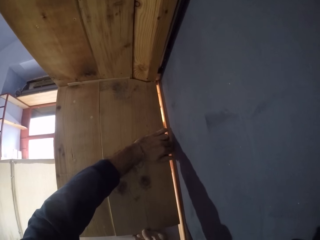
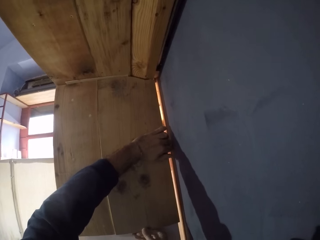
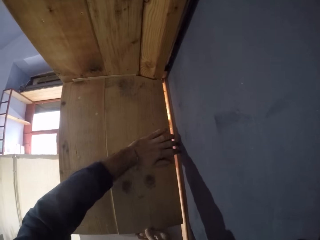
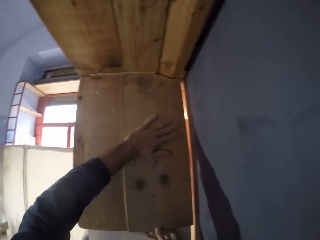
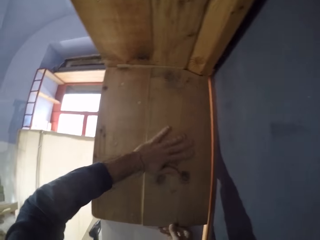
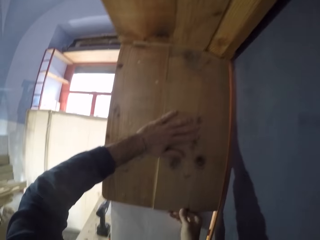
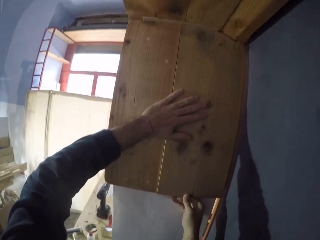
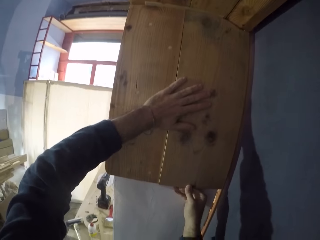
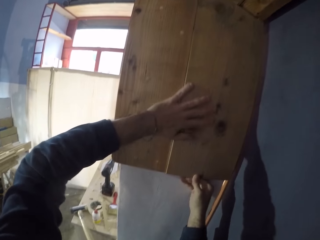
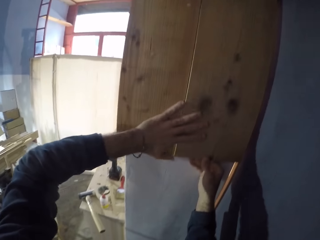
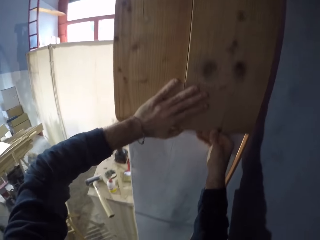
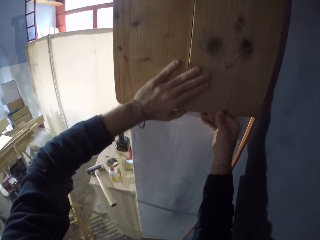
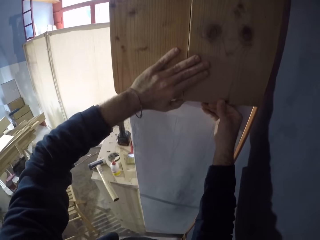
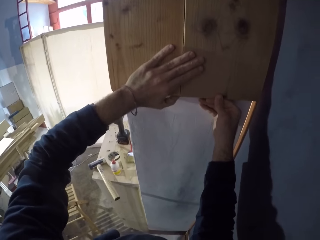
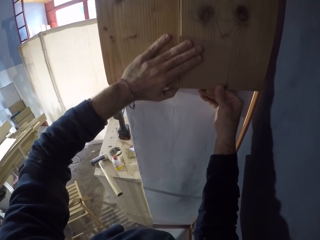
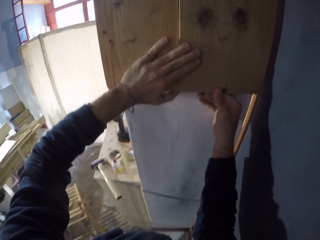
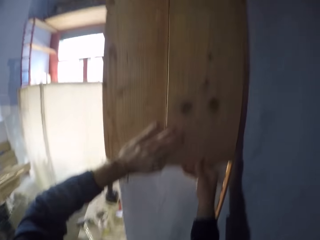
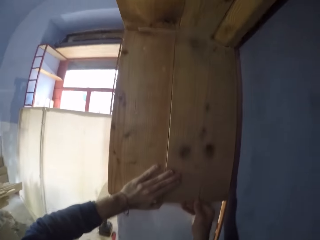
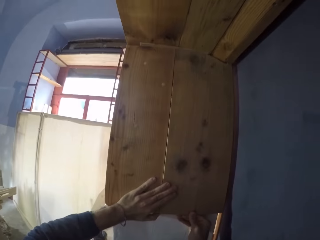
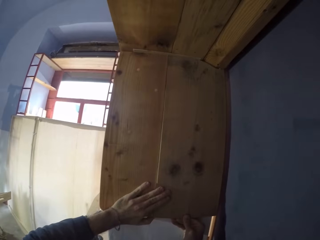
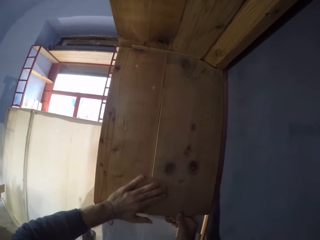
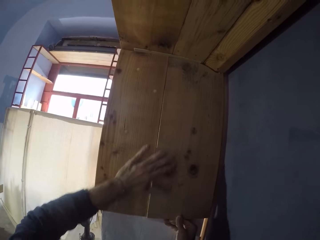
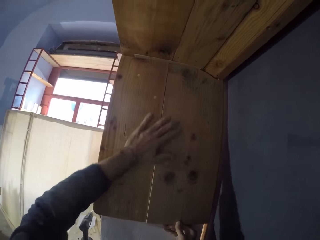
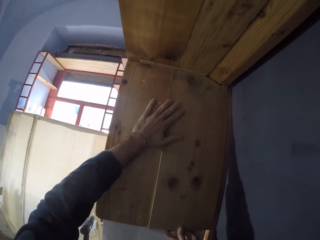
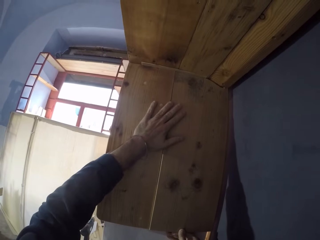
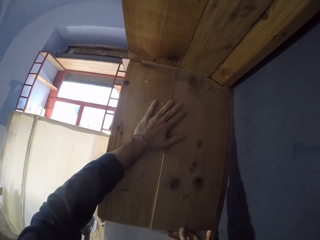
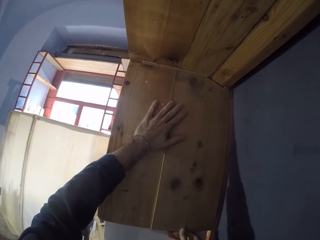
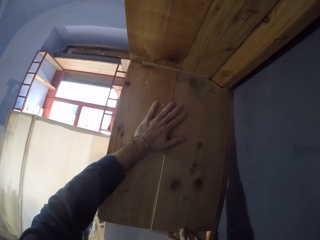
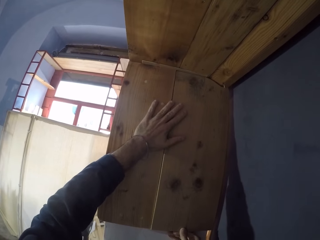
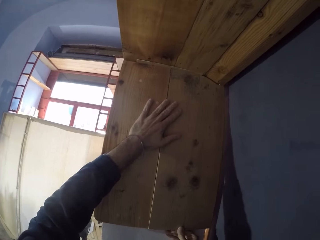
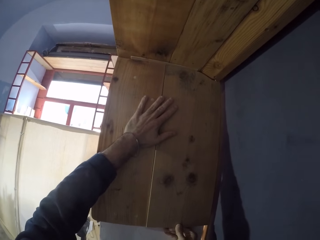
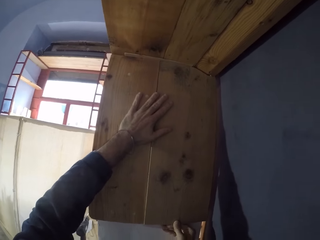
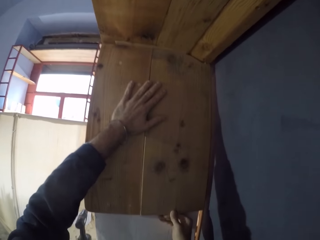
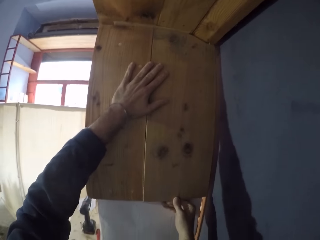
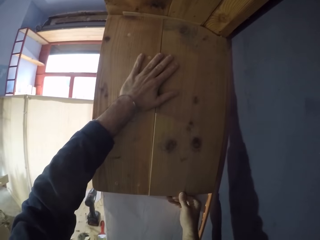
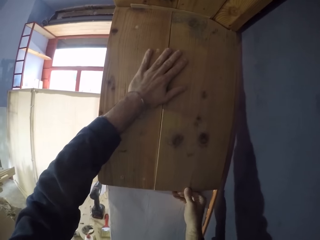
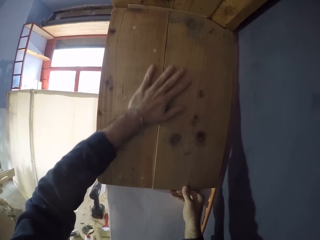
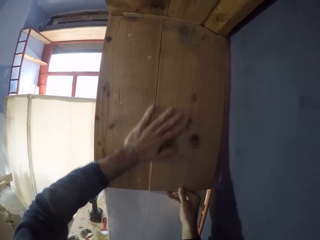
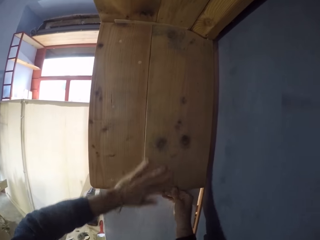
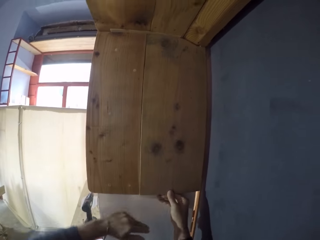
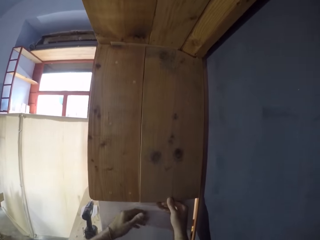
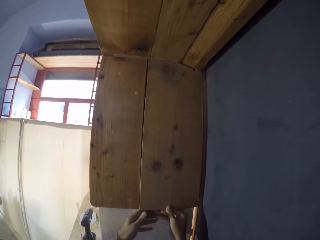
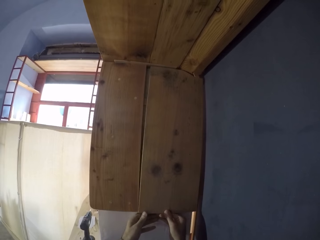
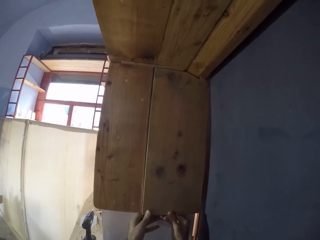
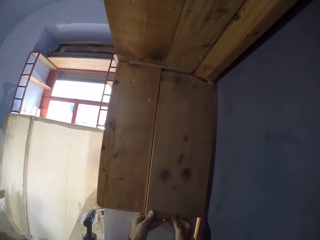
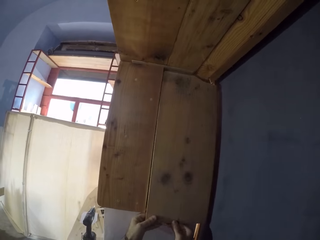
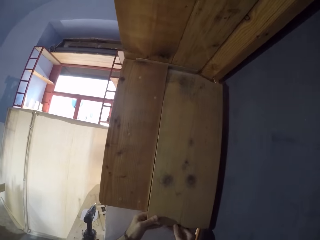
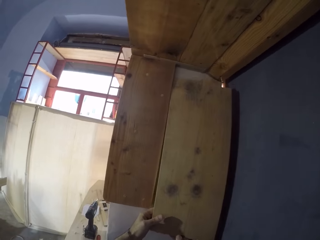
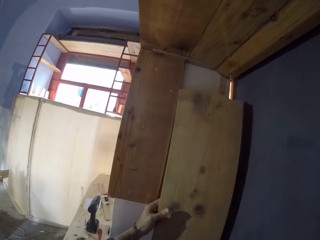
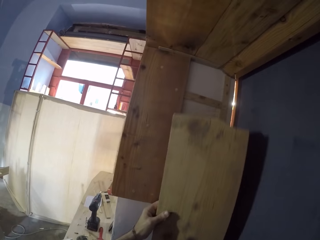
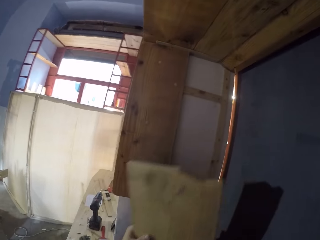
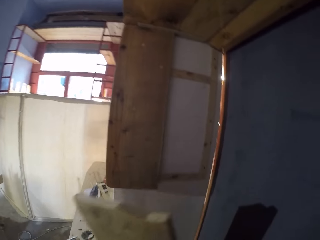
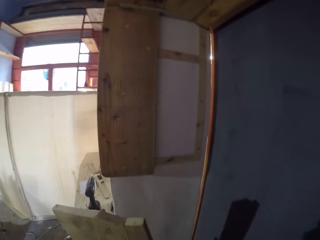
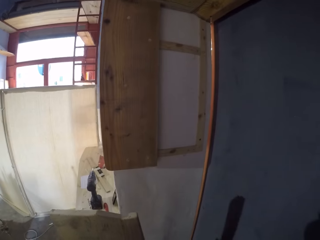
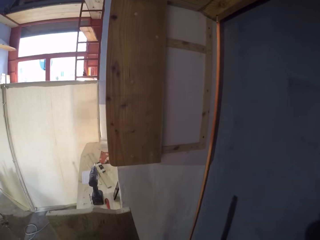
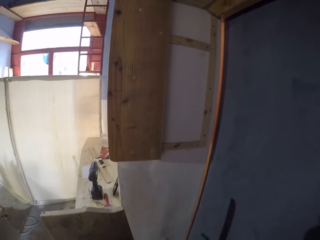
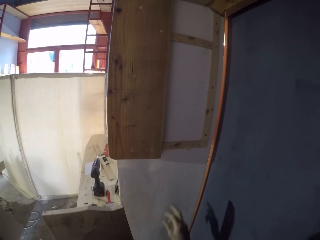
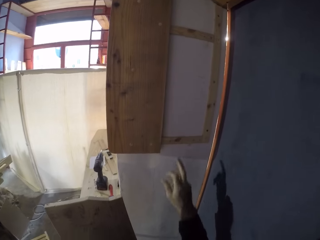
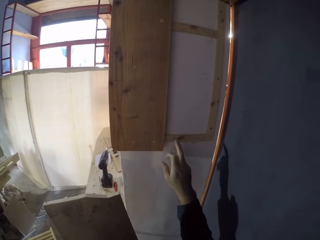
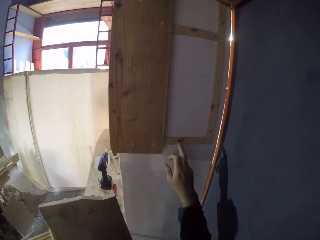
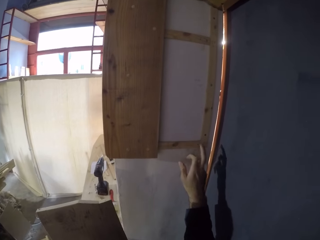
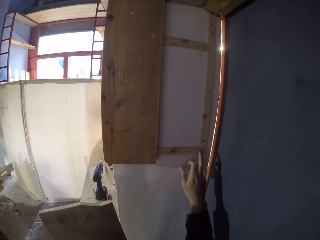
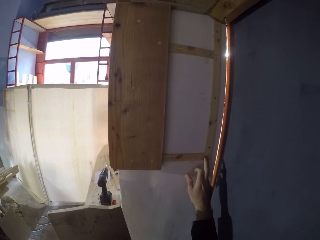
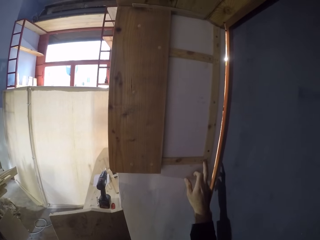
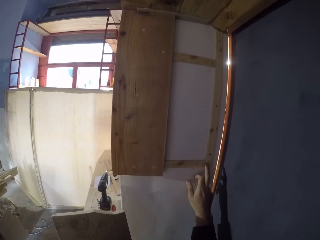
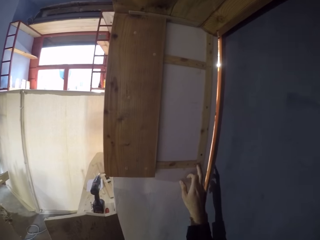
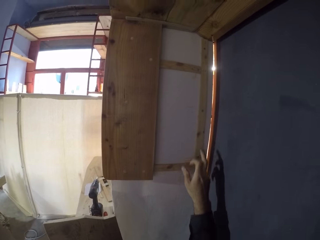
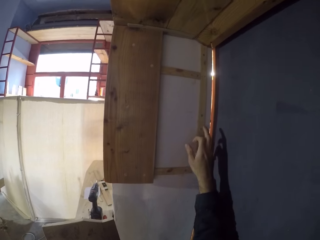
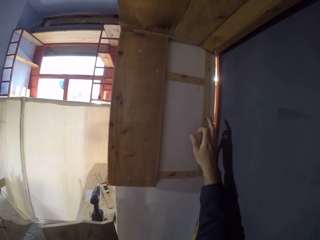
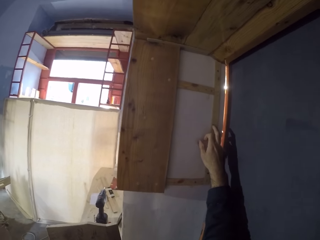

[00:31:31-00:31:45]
The camera wearer wipes the block of wood or plank with his left hand. He places the block of wood against the wall. He removes the plank from the wall with both hands. He holds the plank with his left hand. He touches a plywood on the wall with his right hand. He moves his finger along the surface of the wall.

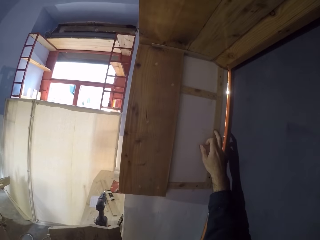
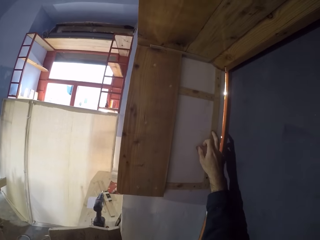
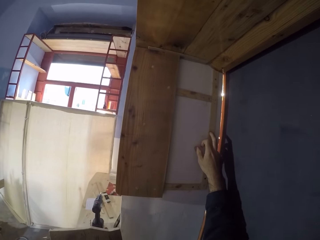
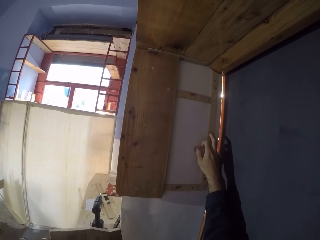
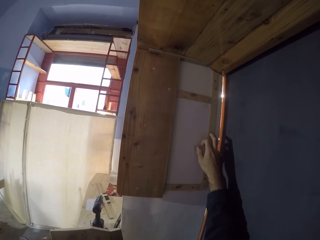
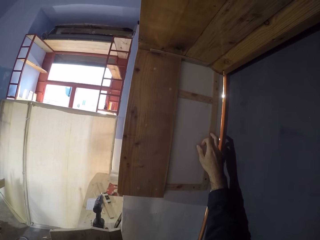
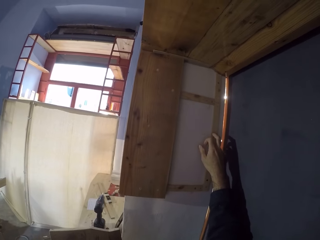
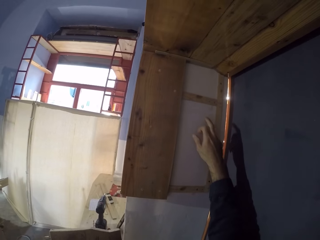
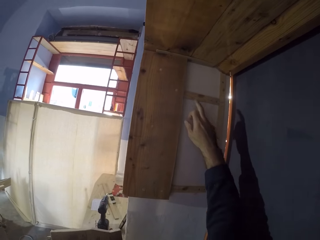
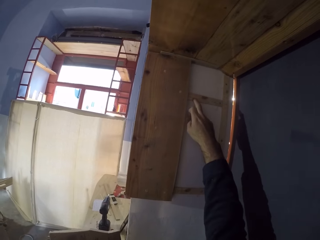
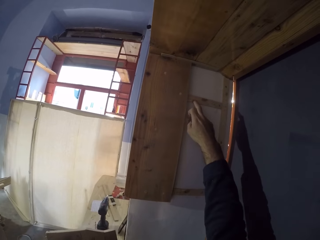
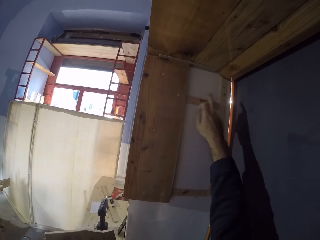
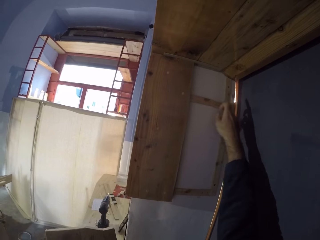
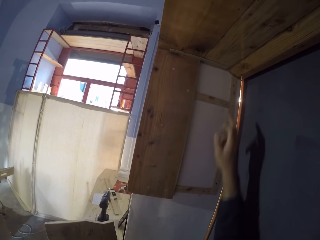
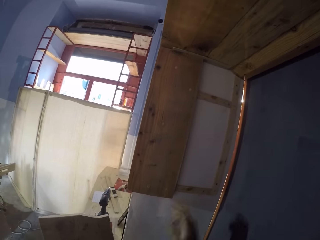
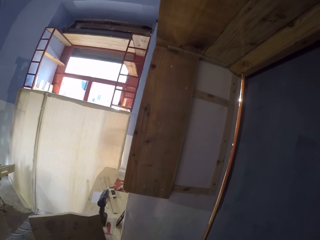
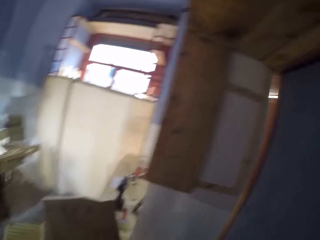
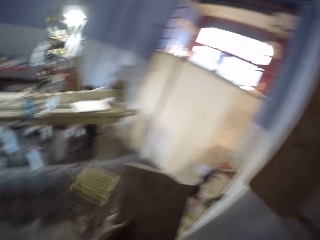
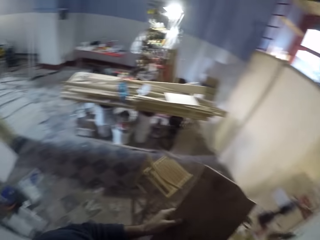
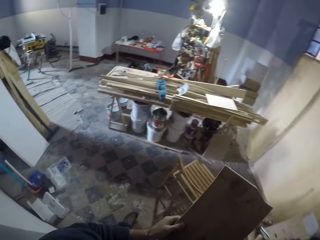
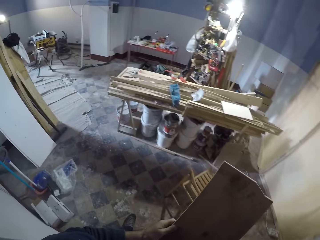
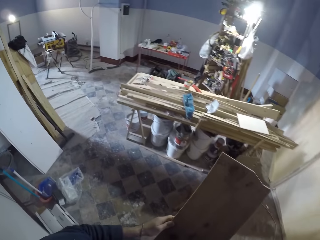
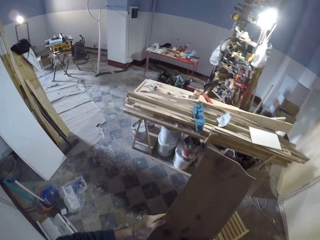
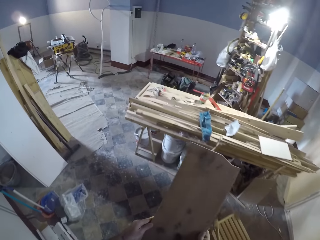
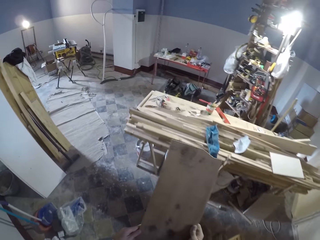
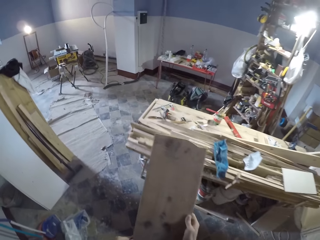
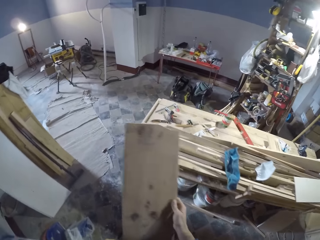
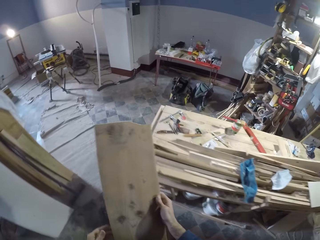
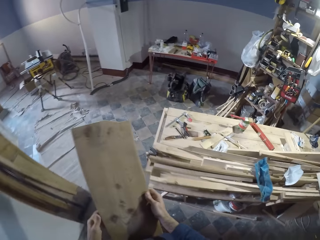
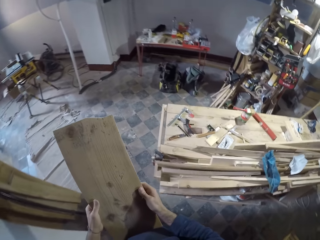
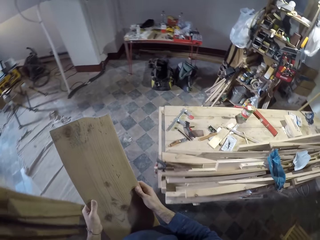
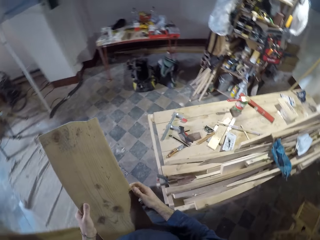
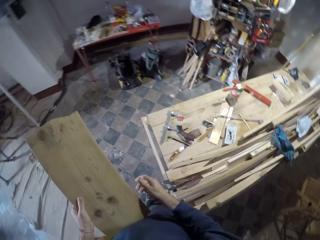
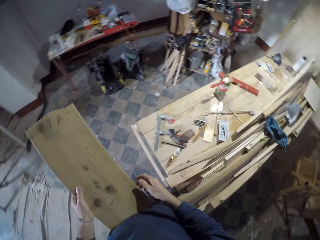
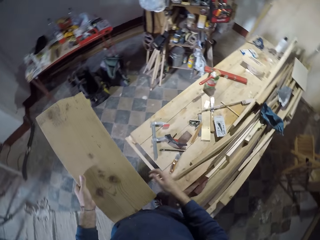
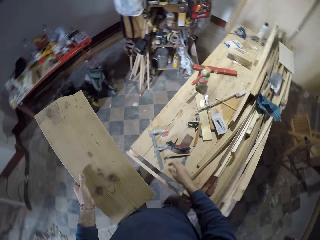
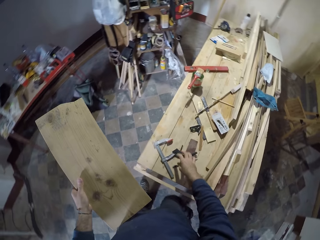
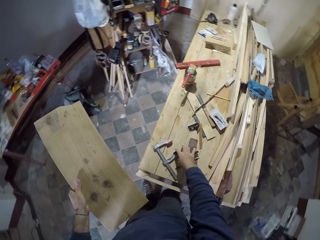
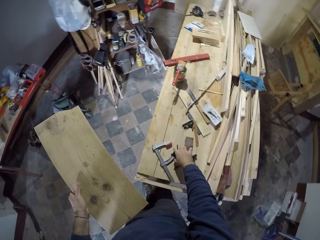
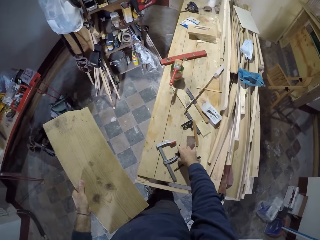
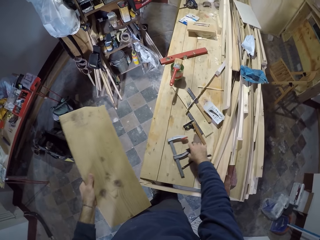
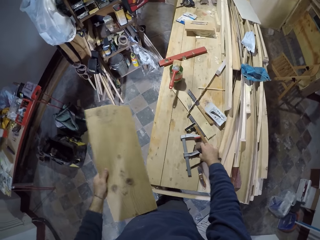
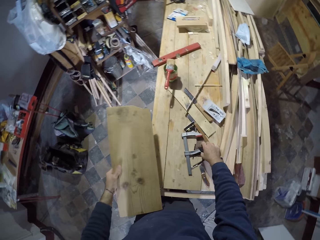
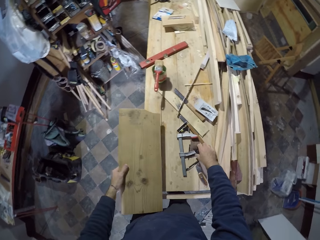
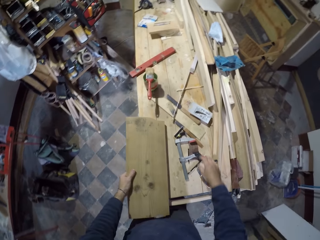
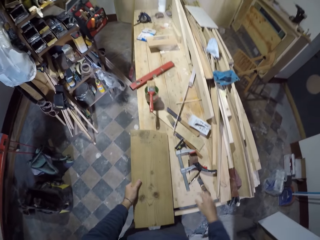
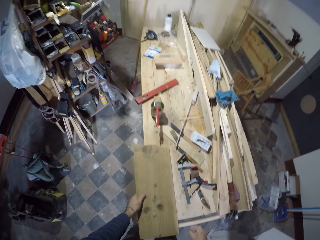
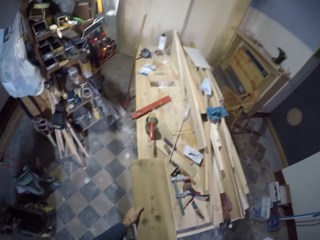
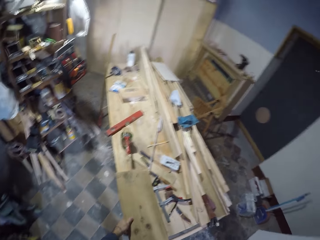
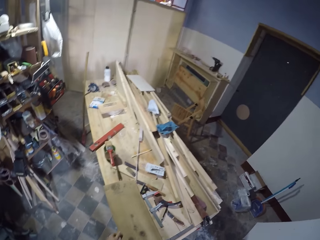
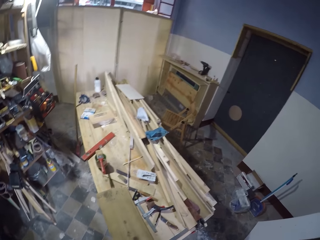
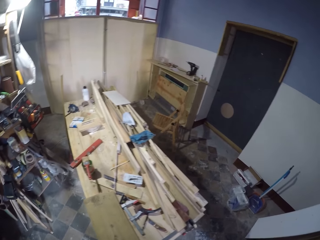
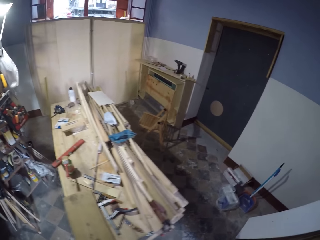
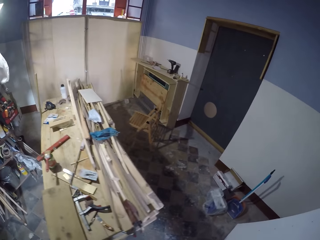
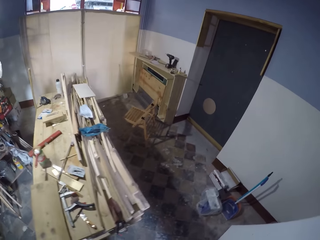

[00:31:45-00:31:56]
The camera wearer holds furniture with a finger. He holds the furniture with a finger again. He turns around, carries wood, and walks in the workshop. He moves an F-clamp or square tool on a table with his right hand. He drops the wood on the table with his left hand.
